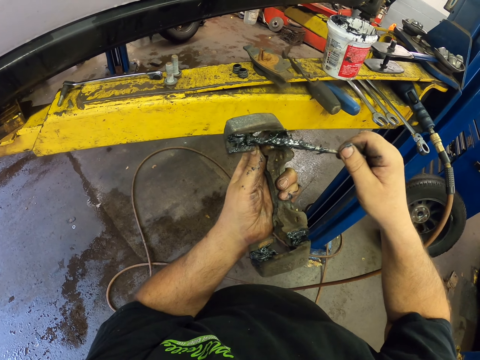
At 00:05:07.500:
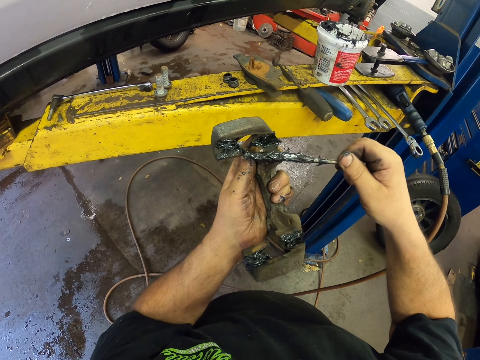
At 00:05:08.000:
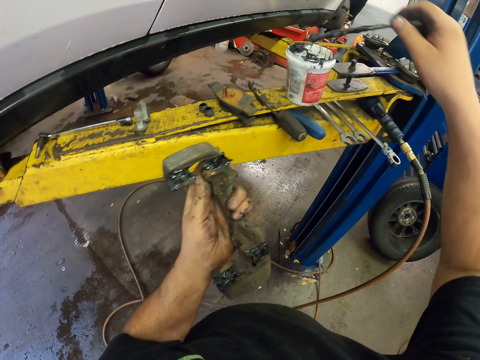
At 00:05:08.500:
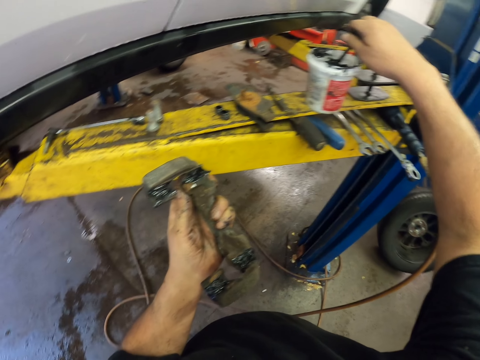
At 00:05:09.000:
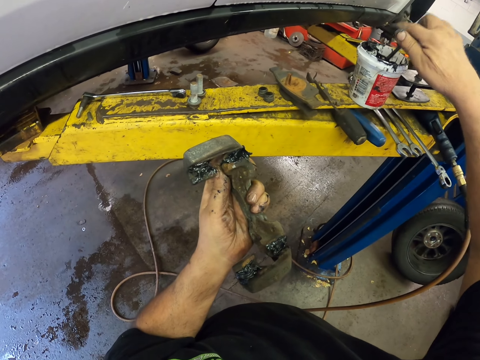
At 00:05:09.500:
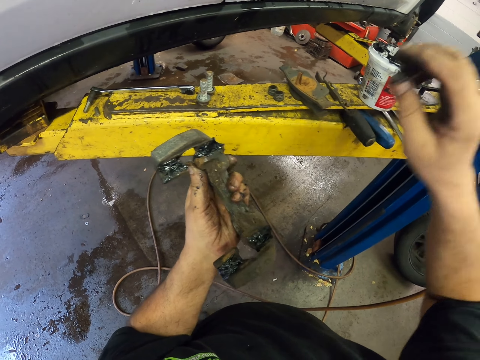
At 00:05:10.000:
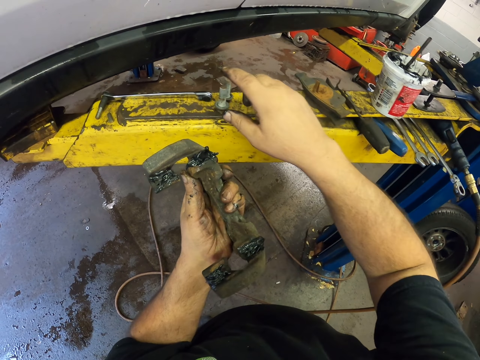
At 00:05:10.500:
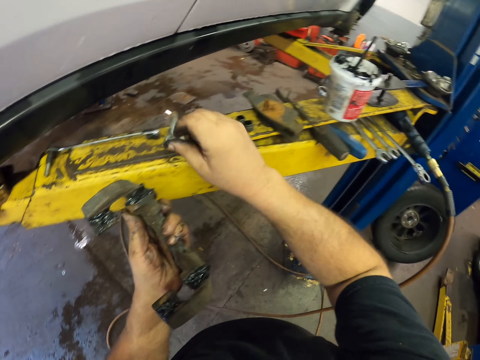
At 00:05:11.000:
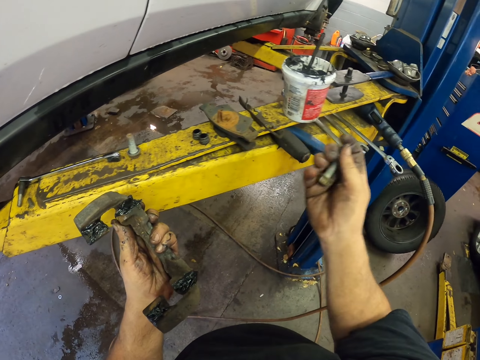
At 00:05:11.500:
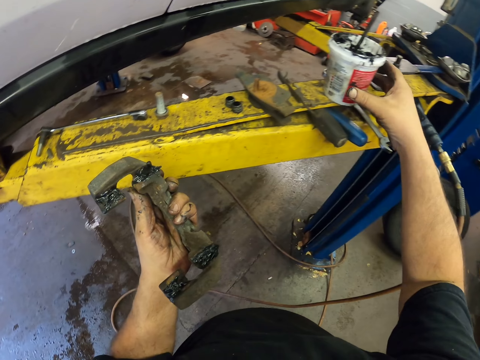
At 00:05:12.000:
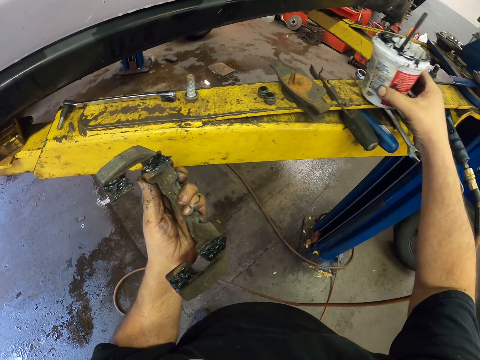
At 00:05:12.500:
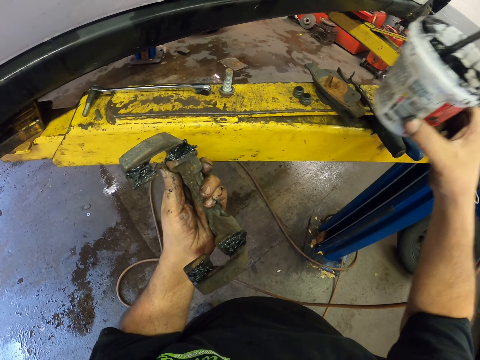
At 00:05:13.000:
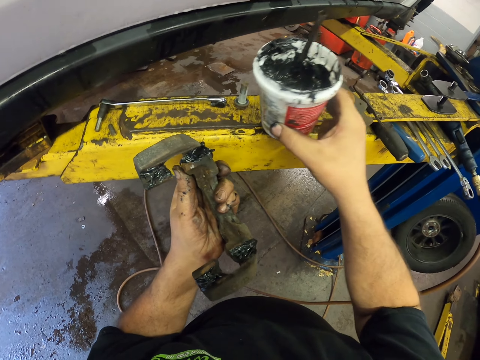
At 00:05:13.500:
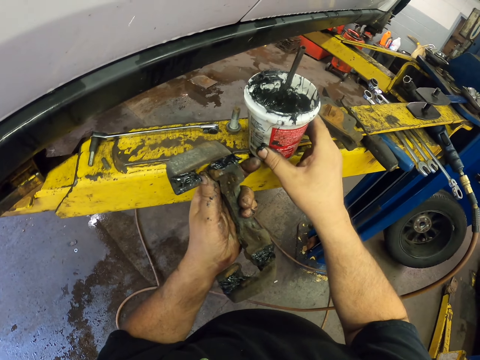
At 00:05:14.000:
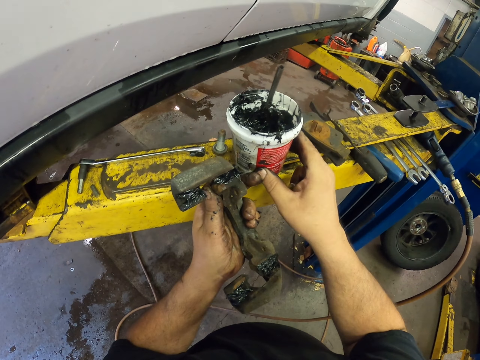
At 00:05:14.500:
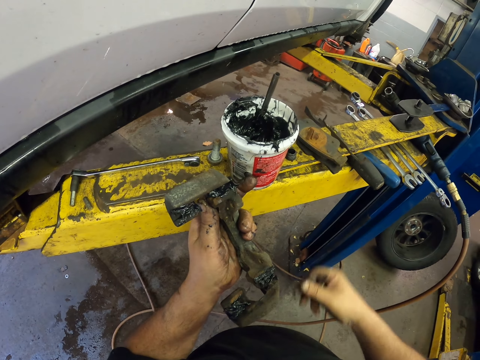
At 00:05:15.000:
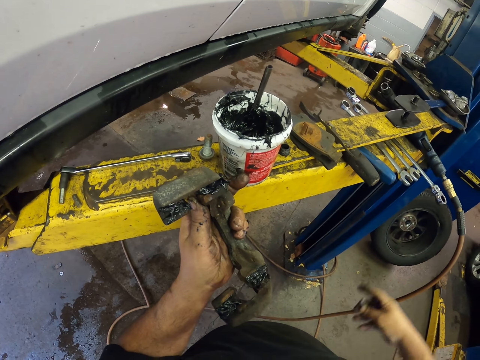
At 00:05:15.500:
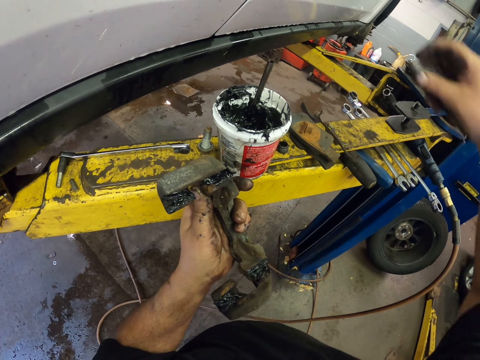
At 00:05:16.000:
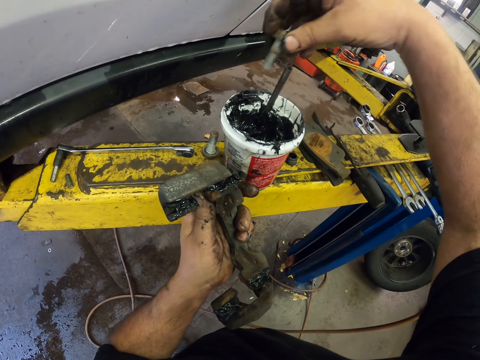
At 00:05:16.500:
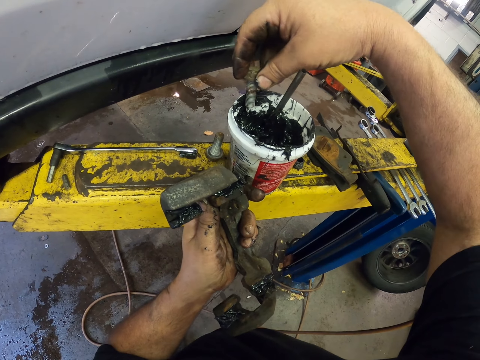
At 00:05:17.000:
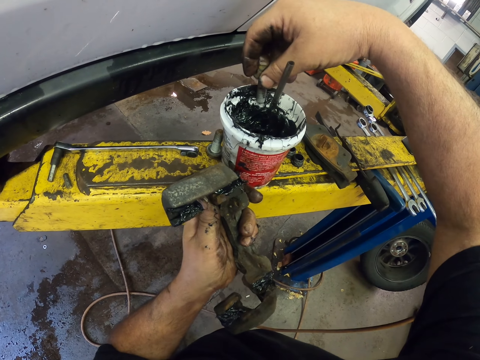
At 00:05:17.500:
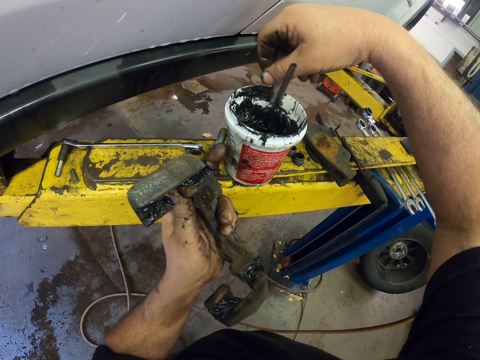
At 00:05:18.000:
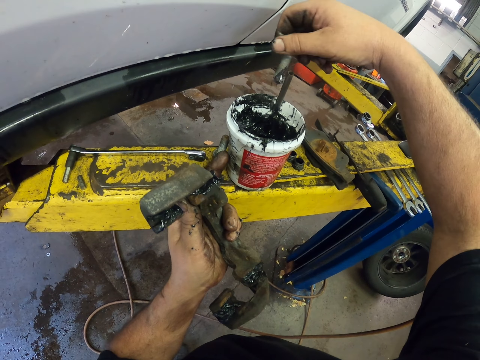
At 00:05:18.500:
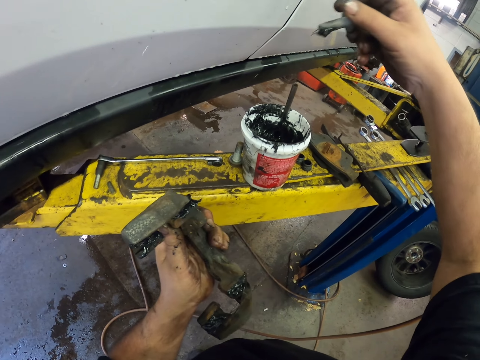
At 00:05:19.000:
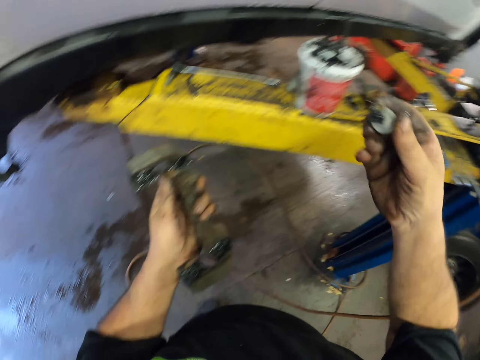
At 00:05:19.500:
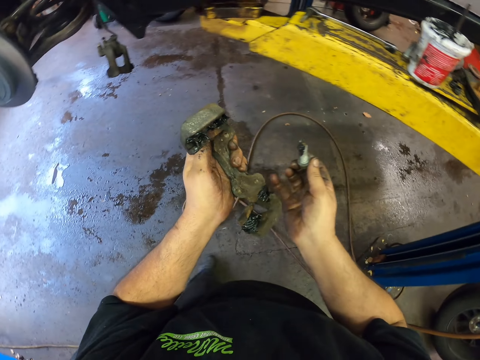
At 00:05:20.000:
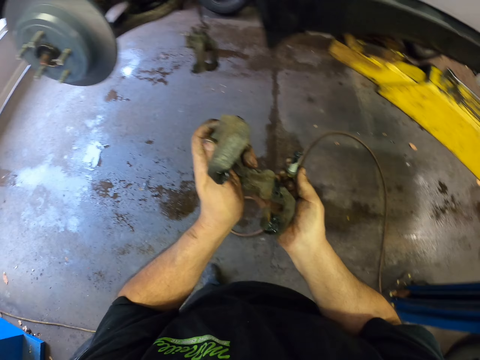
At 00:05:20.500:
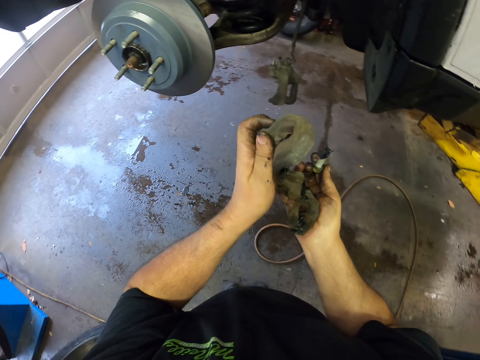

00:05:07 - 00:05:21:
The camera wearer drops the rod. They take grease from the container. They pick up the bolt. They pick up the container of oil. They drop the container of oil. They dip the bolt into the oil.

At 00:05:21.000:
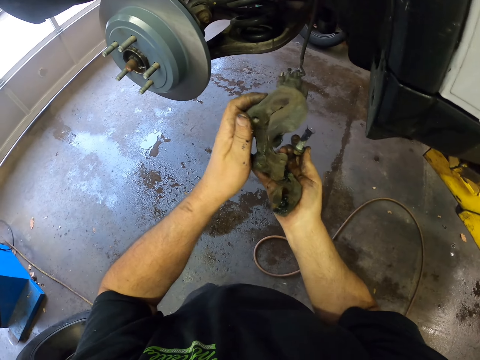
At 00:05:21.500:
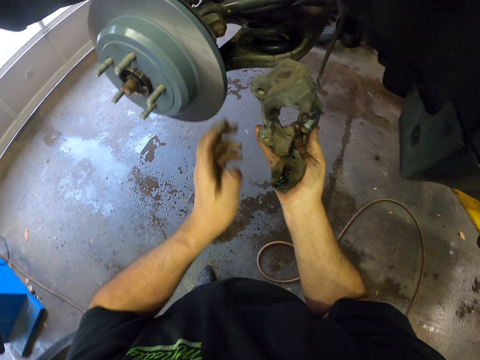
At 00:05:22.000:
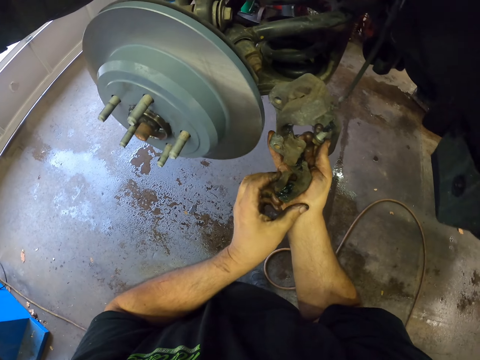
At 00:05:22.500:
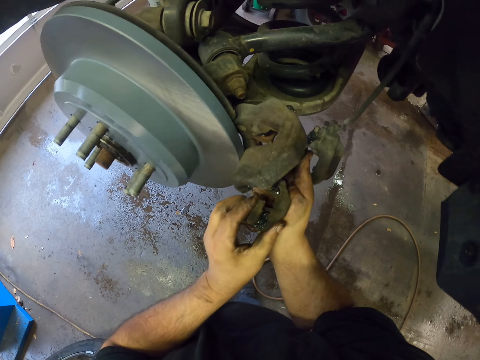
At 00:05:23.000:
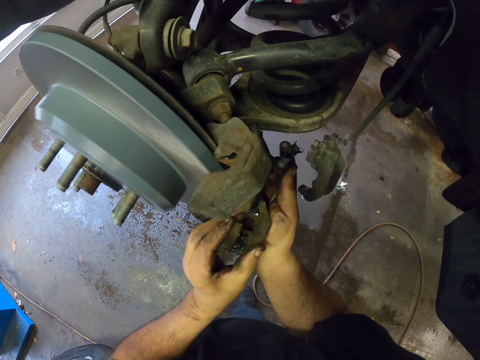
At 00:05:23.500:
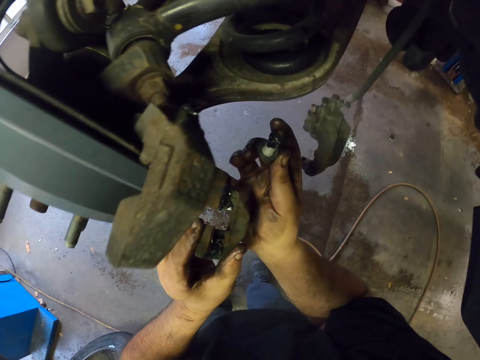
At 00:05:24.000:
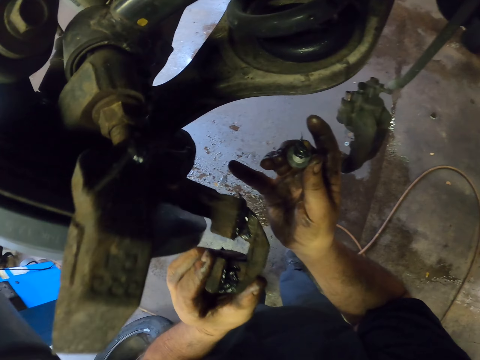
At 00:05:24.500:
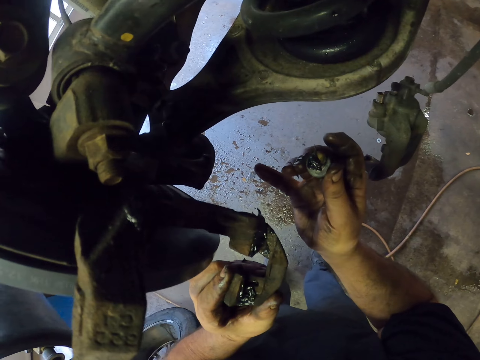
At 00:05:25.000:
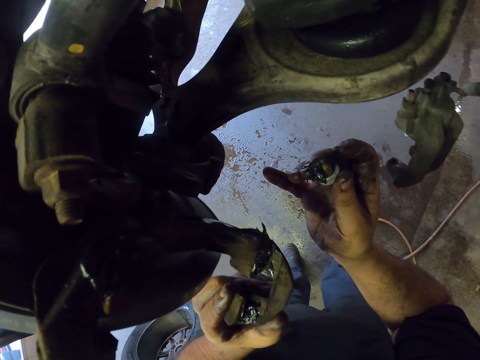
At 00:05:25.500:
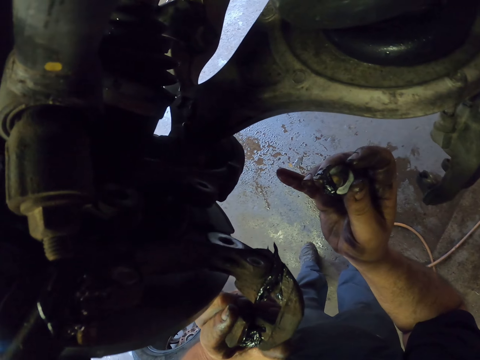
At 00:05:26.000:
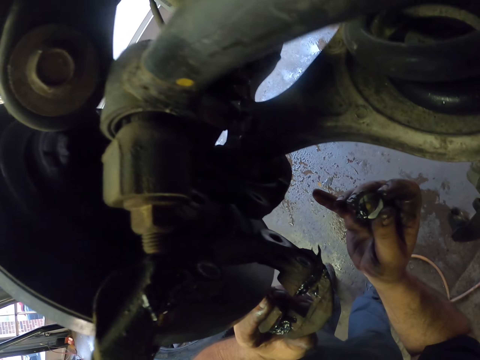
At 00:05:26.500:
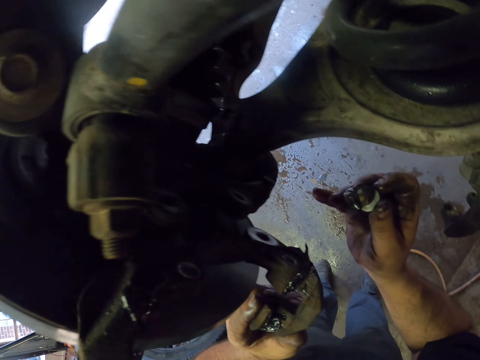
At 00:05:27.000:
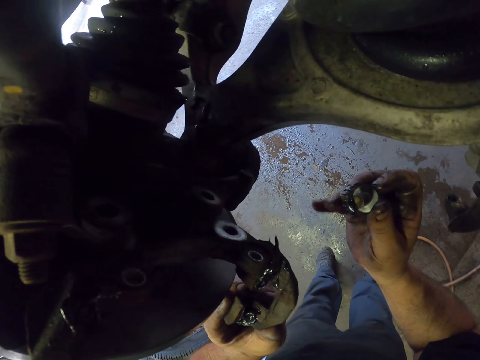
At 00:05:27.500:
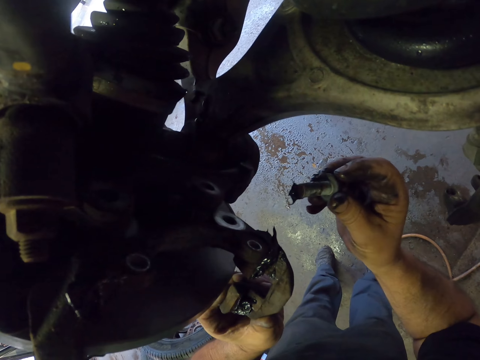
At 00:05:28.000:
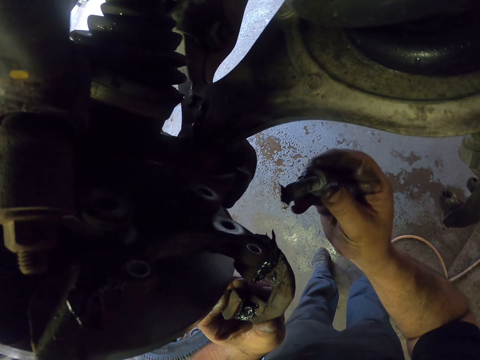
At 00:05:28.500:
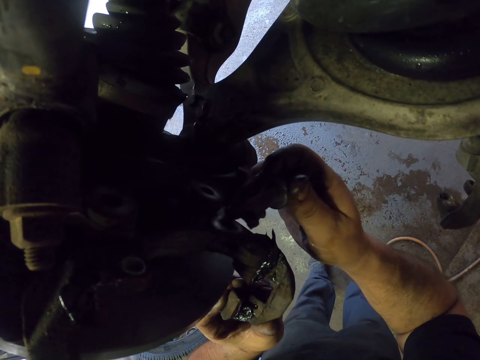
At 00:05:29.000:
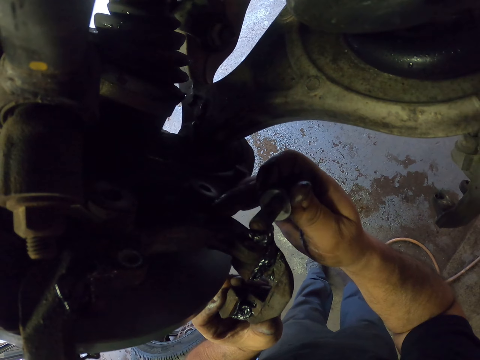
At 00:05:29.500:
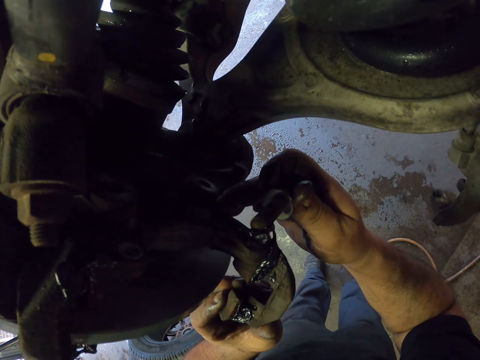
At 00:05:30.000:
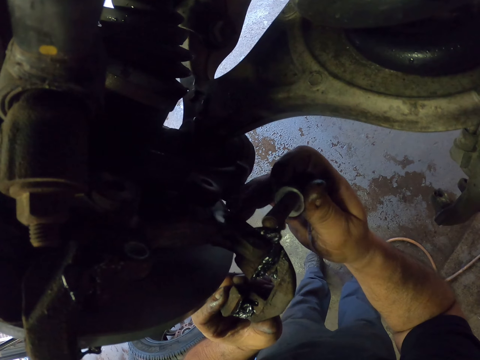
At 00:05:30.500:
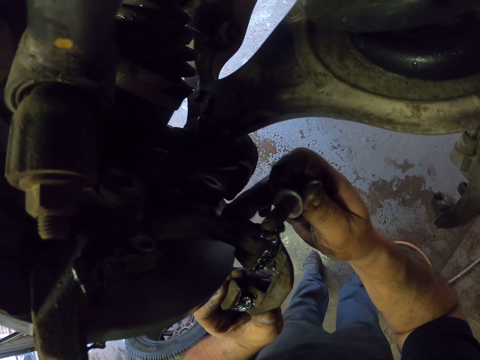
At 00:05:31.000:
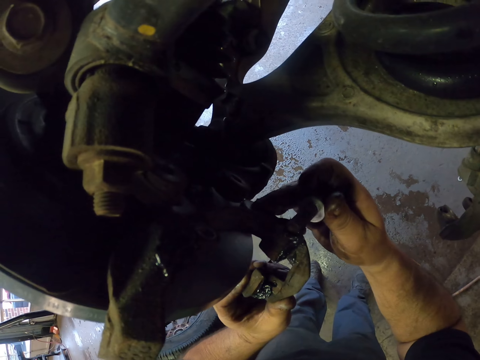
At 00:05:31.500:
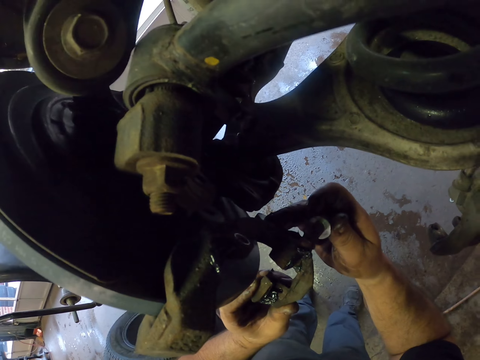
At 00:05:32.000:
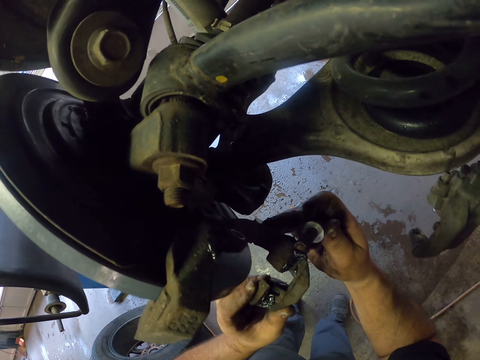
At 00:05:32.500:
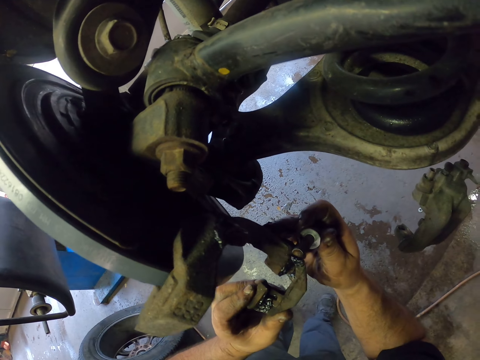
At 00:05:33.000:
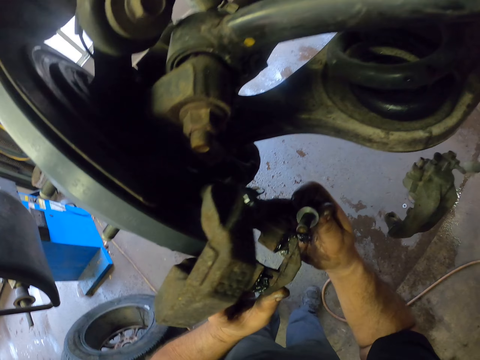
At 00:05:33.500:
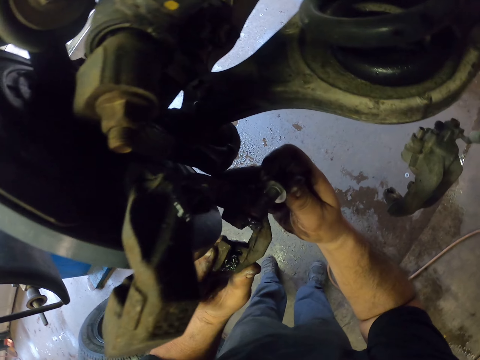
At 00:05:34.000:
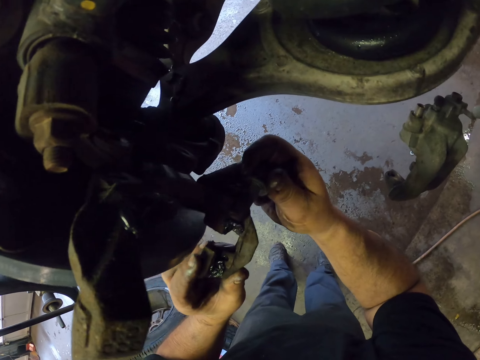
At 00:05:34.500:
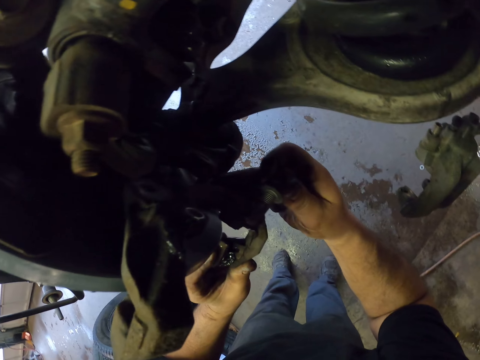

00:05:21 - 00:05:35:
The camera wearer fixes the pad clip in the car.
